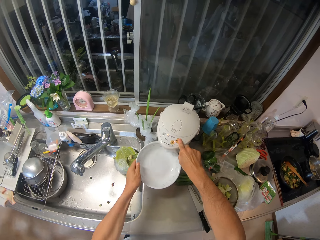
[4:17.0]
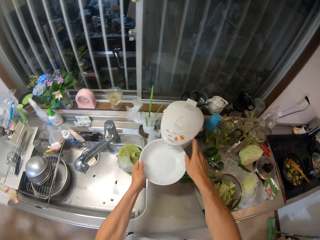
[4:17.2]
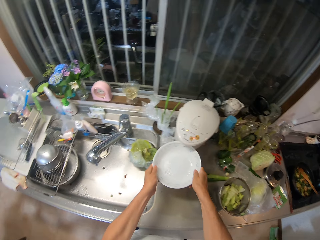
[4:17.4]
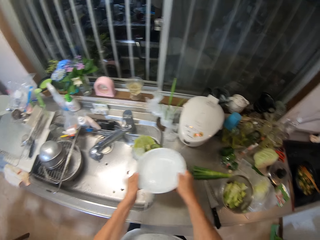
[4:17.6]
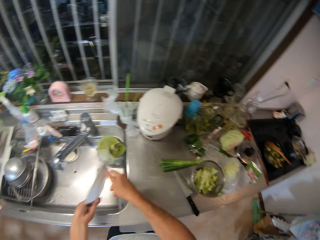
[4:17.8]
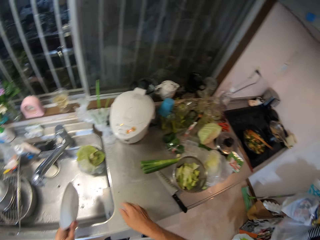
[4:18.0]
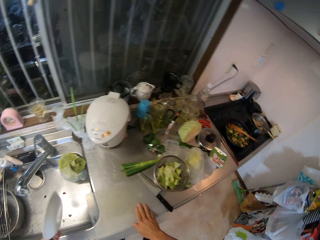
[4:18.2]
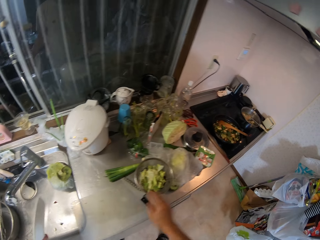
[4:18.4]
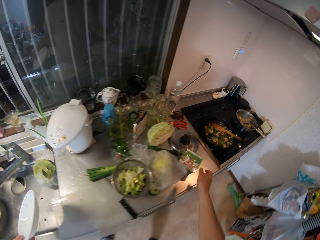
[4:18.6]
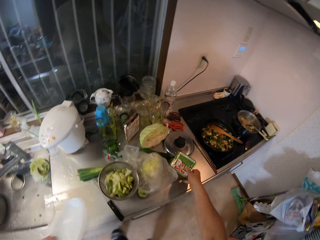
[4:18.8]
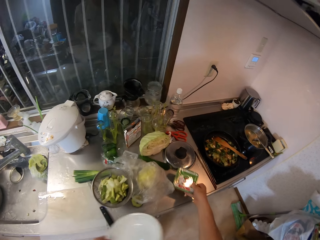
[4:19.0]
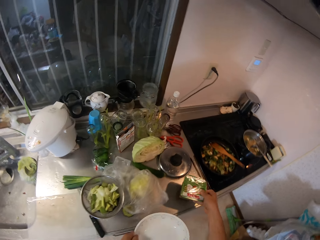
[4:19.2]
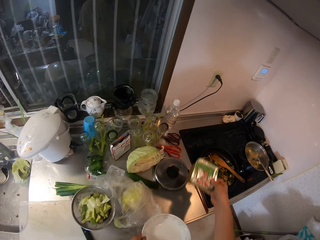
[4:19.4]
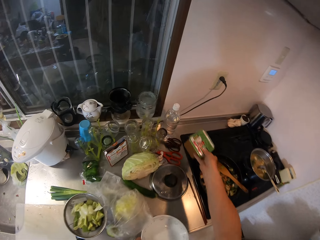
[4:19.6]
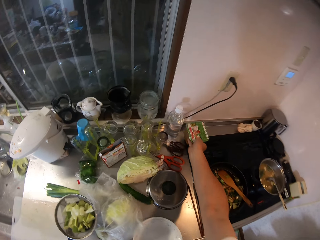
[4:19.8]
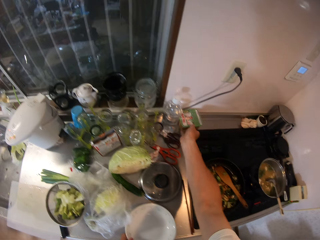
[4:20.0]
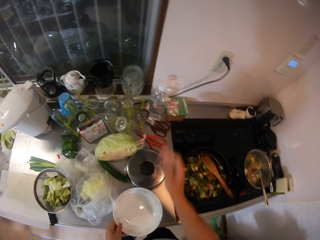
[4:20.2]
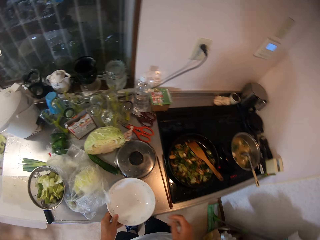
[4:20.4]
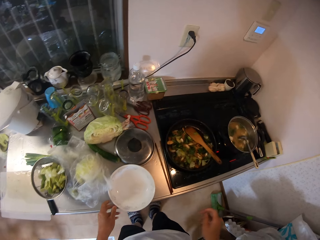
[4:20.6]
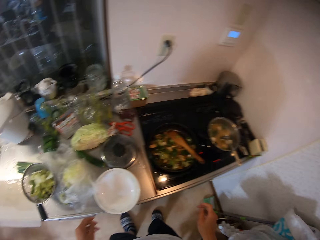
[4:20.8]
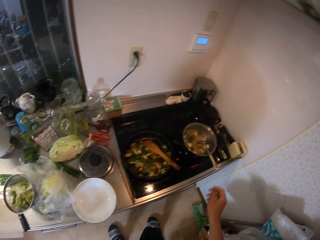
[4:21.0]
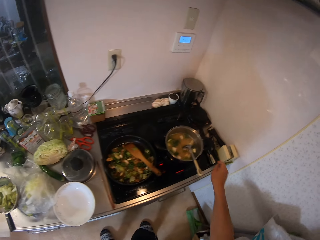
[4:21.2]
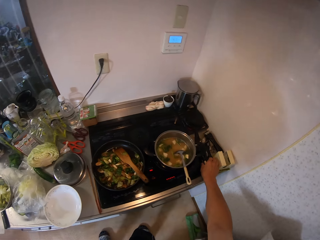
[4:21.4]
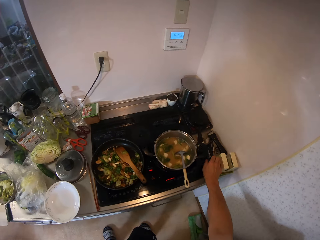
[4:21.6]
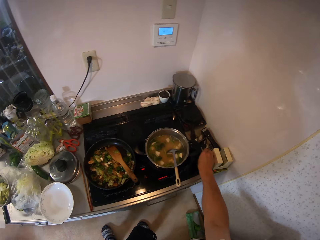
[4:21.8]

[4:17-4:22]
The camera wearer pours the water from the plate into the kitchen sink. He lifts up the plastic of condiment from the kitchen worktop. He drops the plate in his left hand on the kitchen worktop and drops the plastic of condiment on the kitchen worktop.

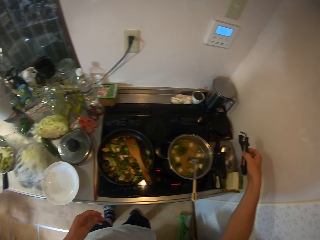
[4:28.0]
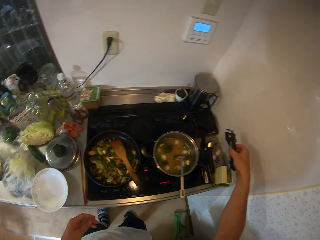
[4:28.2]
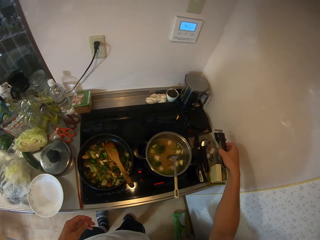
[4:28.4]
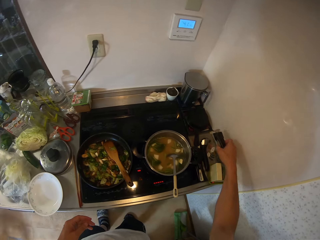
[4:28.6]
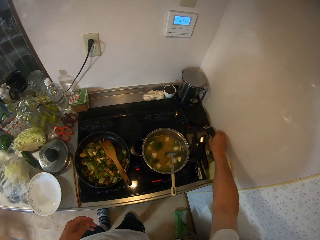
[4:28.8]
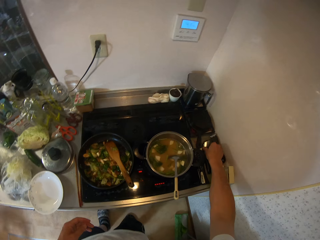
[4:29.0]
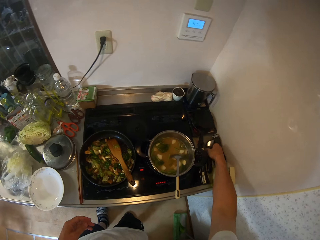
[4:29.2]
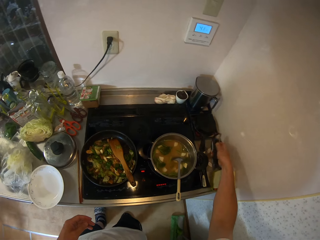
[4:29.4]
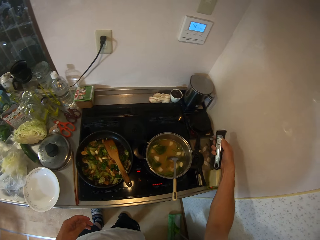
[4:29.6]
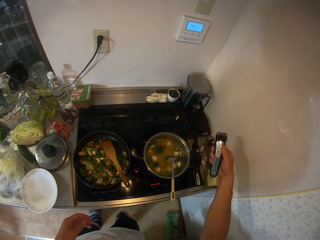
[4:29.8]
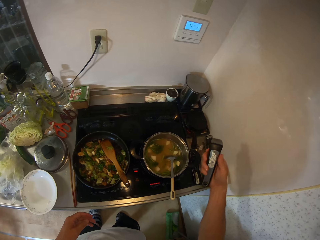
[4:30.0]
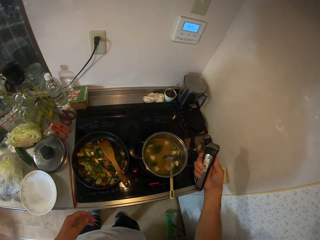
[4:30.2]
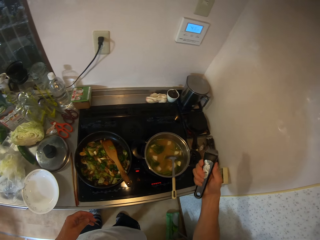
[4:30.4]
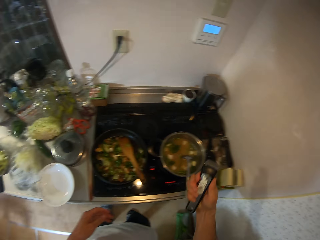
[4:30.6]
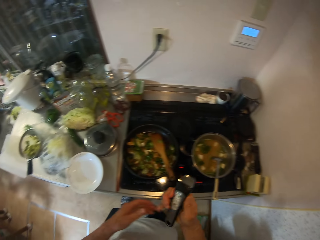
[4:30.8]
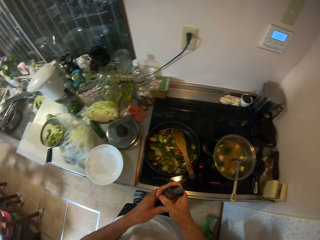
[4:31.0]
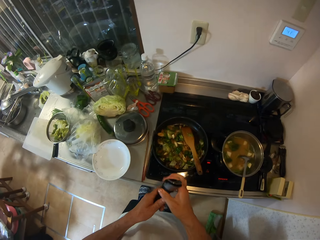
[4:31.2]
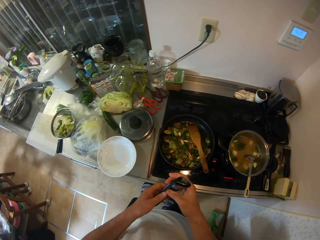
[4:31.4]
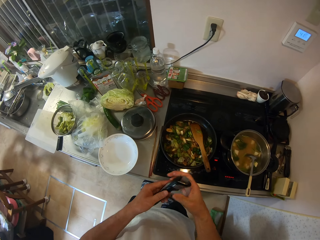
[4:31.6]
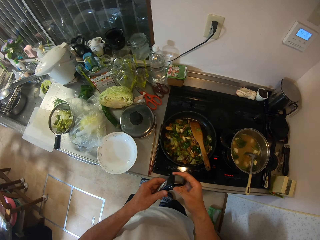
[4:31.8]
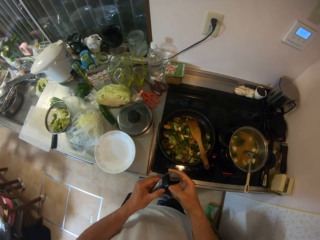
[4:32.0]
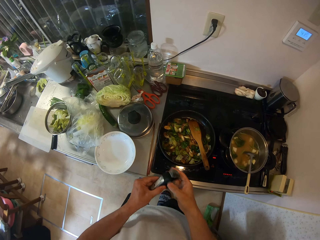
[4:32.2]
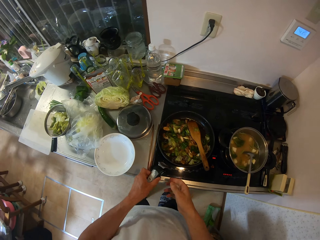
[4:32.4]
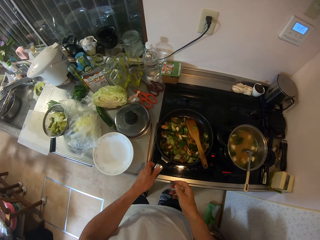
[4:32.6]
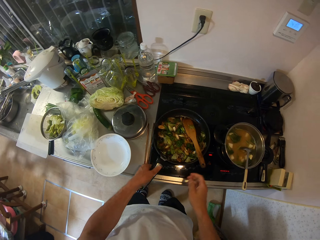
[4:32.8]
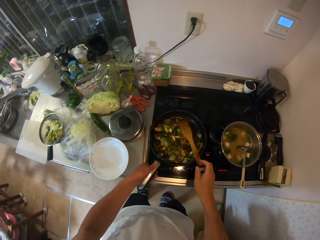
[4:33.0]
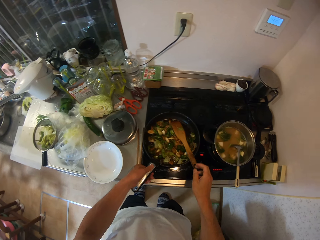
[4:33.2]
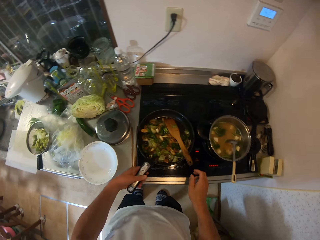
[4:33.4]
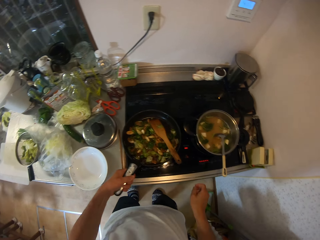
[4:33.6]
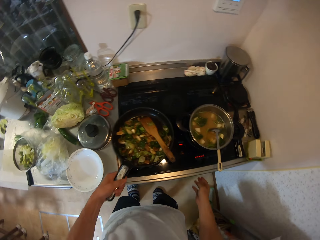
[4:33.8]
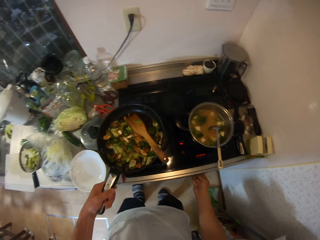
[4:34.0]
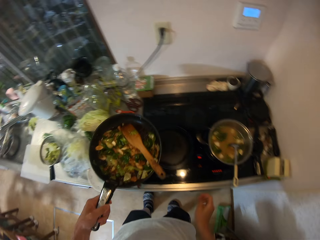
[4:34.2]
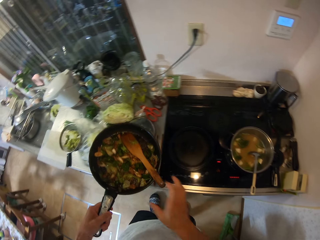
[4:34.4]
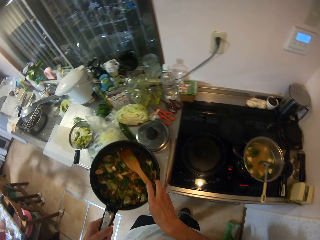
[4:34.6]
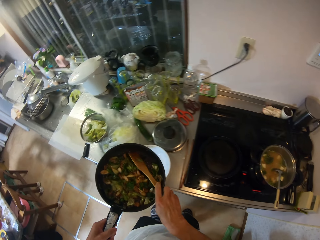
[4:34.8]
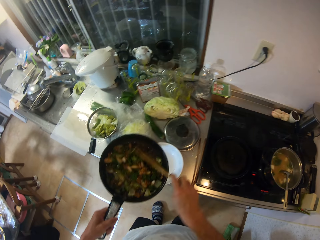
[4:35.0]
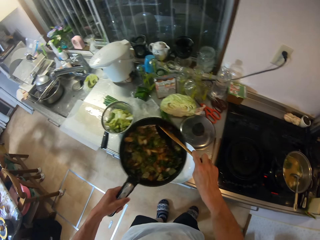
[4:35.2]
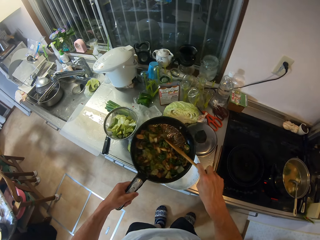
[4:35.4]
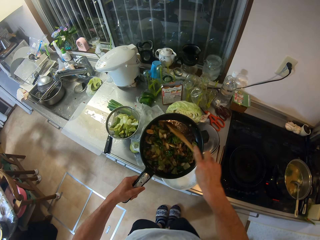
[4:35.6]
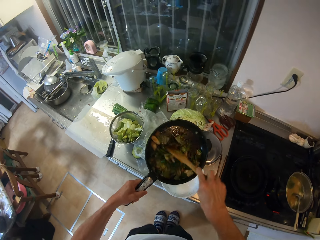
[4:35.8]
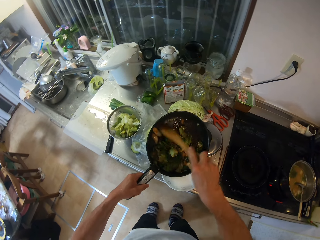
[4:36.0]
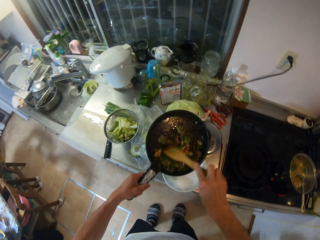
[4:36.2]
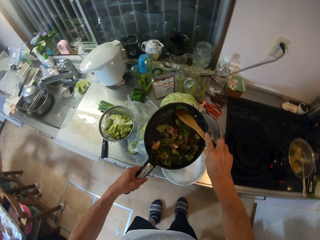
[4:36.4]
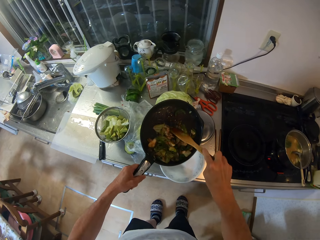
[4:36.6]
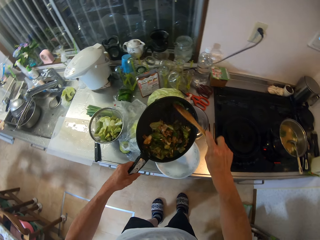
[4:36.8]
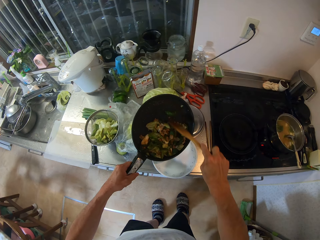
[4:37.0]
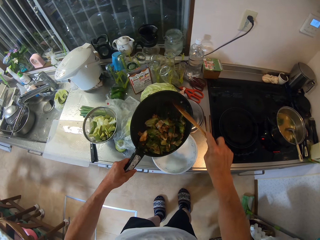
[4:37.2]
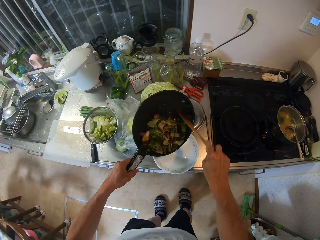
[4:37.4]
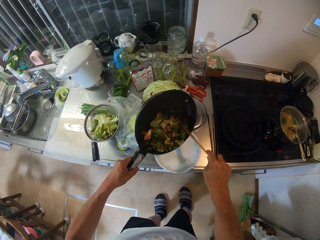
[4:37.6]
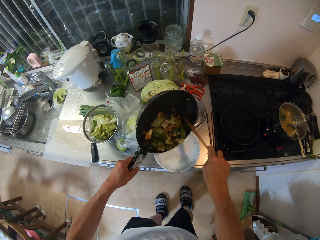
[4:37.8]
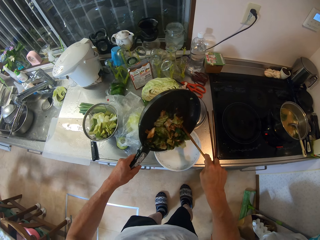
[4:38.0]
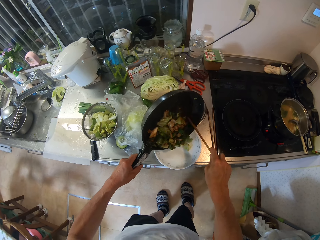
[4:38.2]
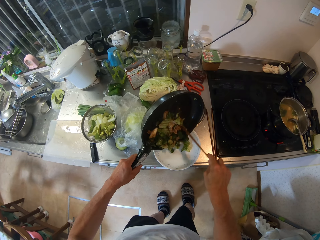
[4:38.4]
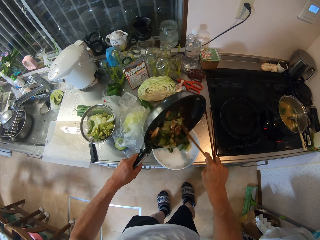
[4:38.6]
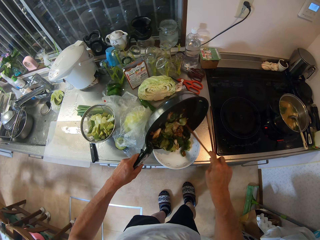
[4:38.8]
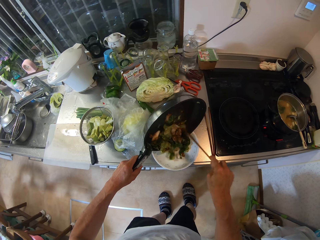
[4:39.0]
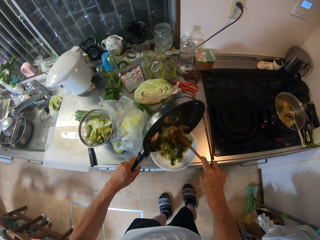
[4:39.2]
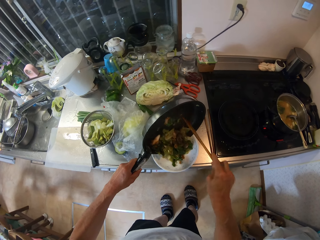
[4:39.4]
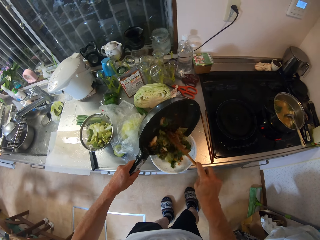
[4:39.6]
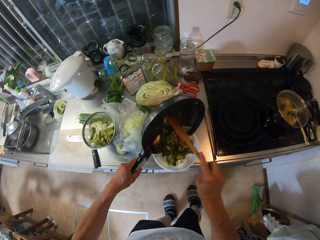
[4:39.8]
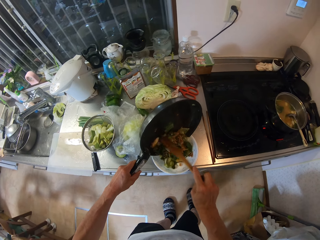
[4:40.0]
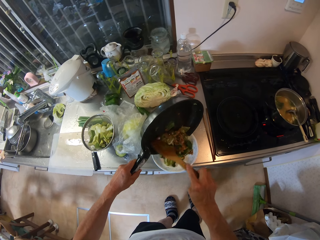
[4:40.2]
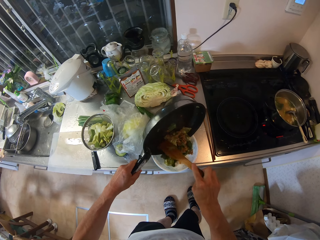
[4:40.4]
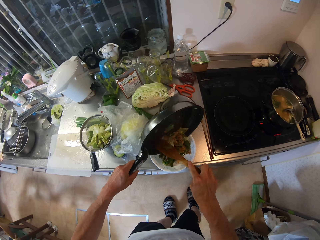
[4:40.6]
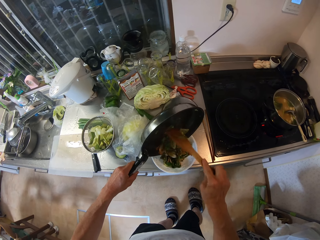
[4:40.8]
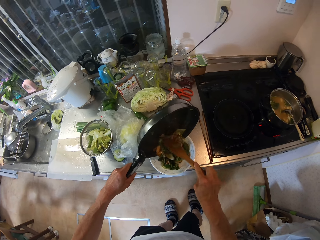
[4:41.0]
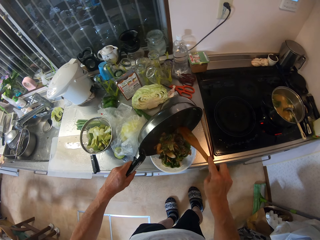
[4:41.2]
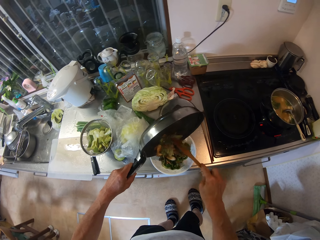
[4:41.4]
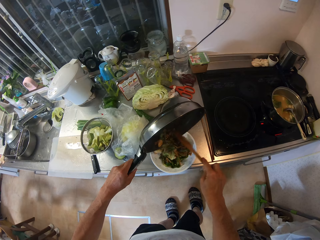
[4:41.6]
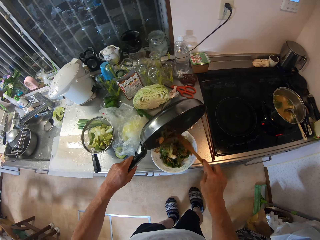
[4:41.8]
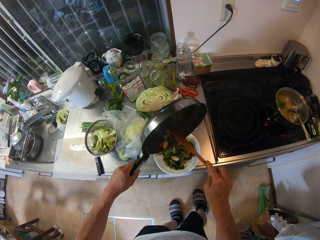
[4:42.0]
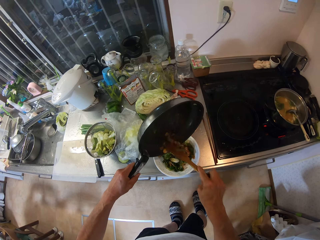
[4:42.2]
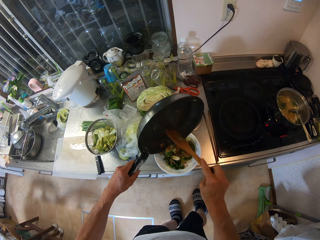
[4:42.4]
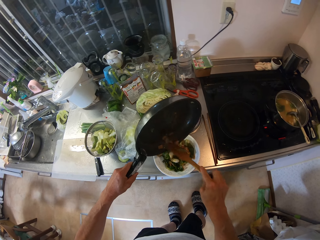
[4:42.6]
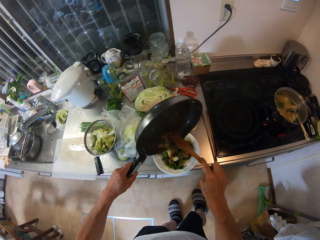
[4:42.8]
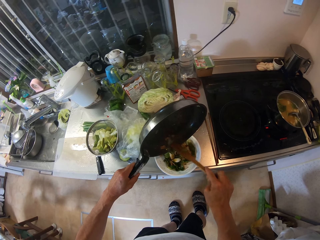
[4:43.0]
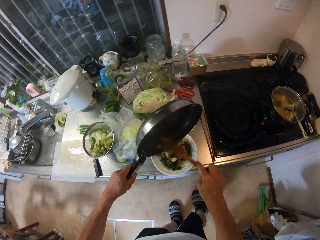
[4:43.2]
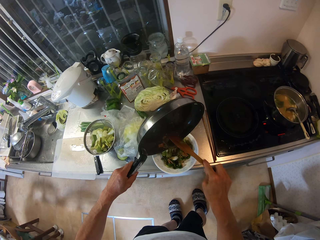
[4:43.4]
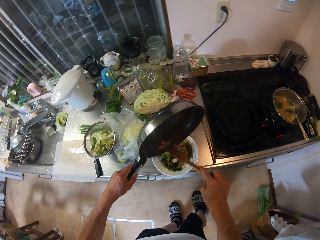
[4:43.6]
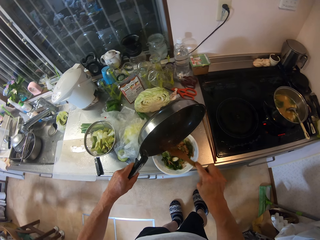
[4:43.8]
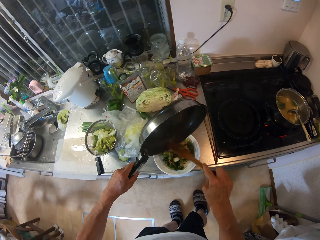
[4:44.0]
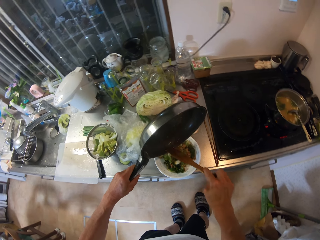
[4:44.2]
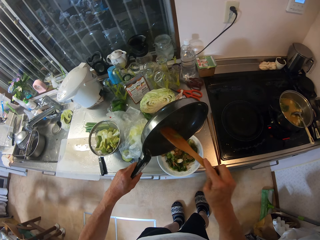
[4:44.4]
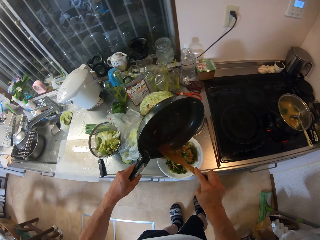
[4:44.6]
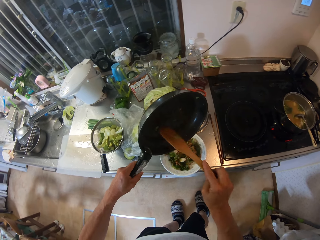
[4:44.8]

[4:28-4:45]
The camera wearer drops the magnetic pan handle on the kitchen worktop. He picks up a magnetic pan handle from the kitchen worktop. He checks the magnetic pan handle in his hands. He magnets the pan with the magnetic pan handle. He lifts up a pan of food from the cooker. He holds a wooden spoon with his right hand. He pours the food from the pan into the plate.
